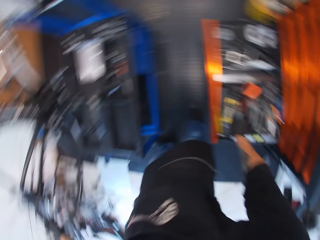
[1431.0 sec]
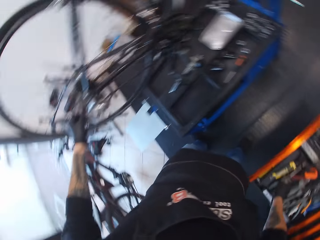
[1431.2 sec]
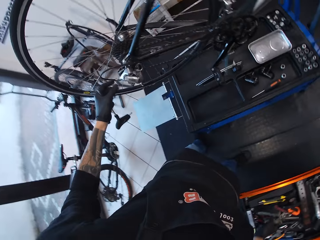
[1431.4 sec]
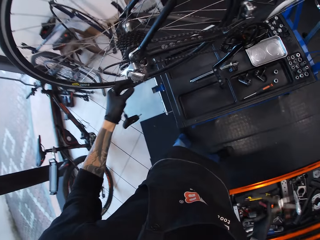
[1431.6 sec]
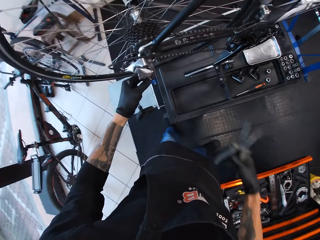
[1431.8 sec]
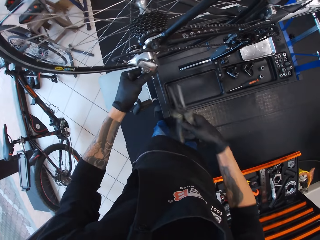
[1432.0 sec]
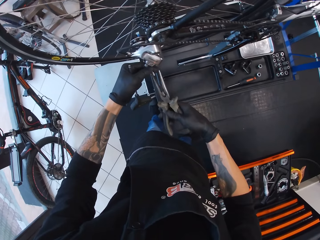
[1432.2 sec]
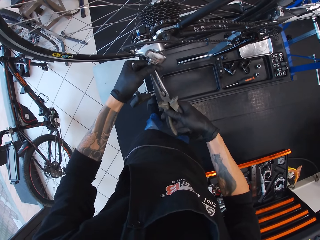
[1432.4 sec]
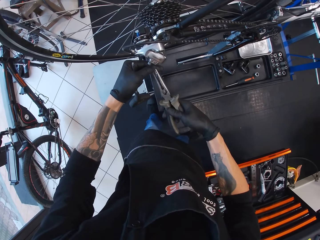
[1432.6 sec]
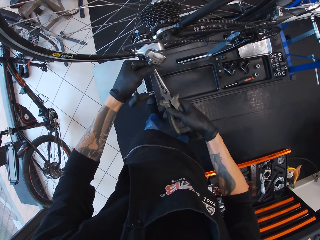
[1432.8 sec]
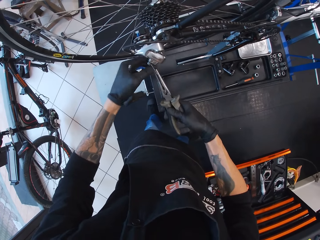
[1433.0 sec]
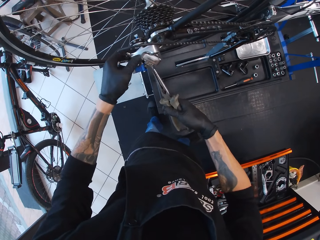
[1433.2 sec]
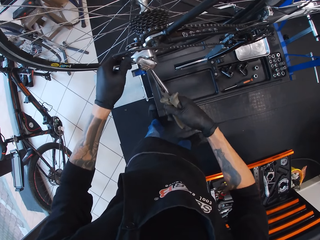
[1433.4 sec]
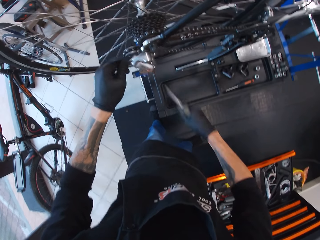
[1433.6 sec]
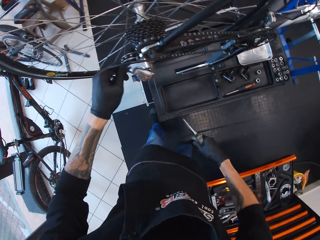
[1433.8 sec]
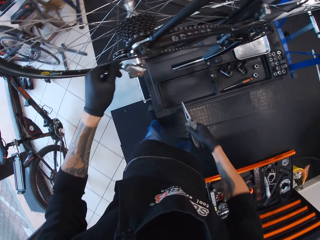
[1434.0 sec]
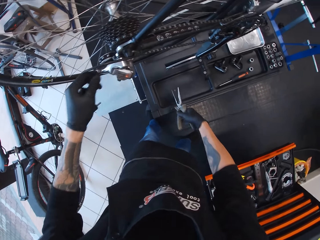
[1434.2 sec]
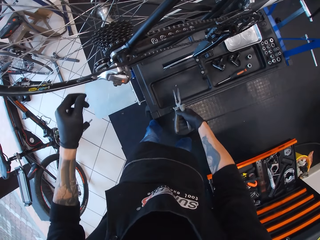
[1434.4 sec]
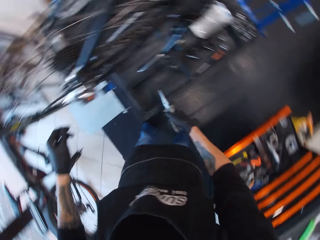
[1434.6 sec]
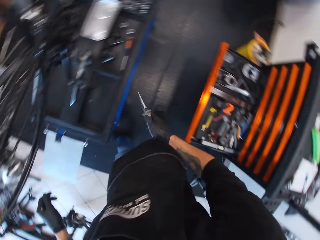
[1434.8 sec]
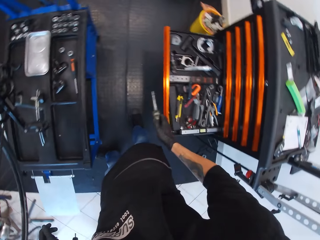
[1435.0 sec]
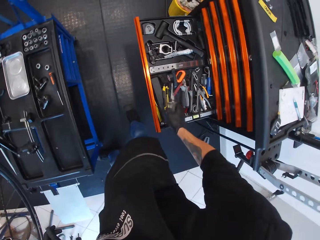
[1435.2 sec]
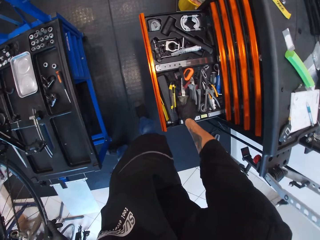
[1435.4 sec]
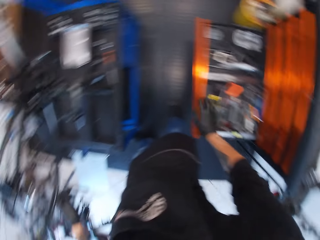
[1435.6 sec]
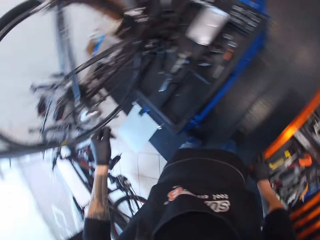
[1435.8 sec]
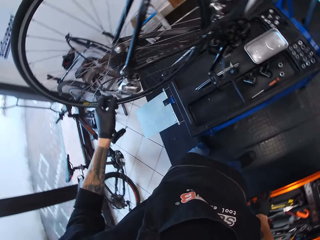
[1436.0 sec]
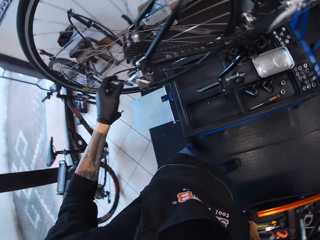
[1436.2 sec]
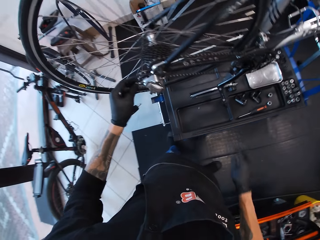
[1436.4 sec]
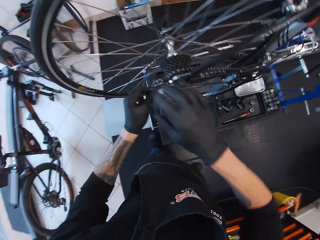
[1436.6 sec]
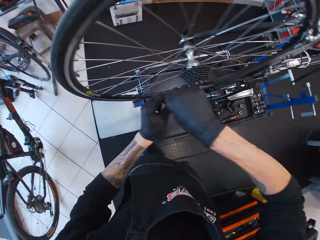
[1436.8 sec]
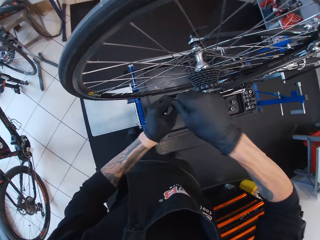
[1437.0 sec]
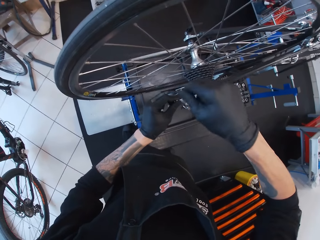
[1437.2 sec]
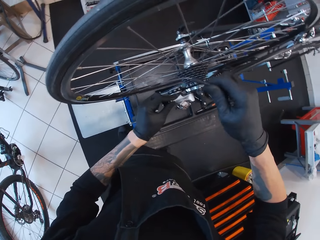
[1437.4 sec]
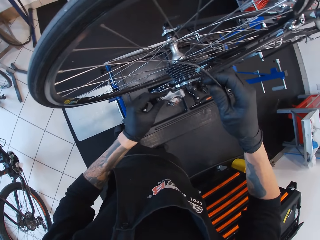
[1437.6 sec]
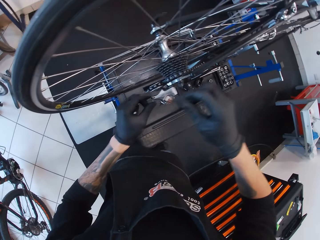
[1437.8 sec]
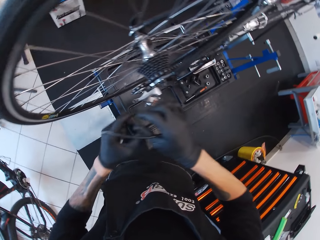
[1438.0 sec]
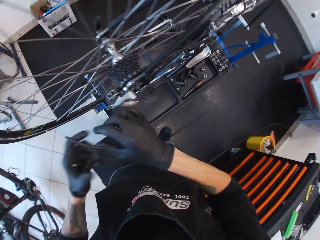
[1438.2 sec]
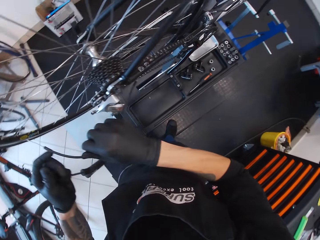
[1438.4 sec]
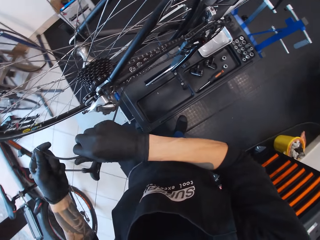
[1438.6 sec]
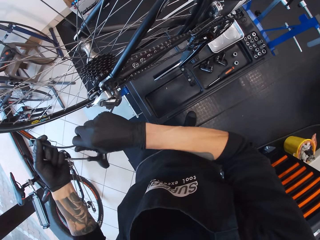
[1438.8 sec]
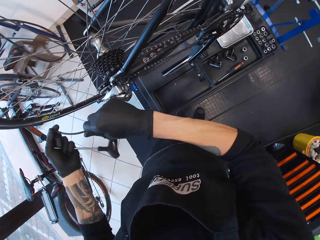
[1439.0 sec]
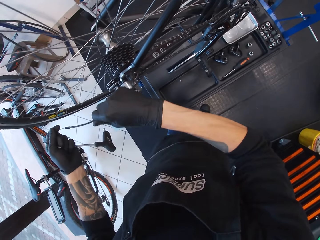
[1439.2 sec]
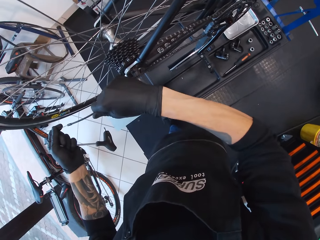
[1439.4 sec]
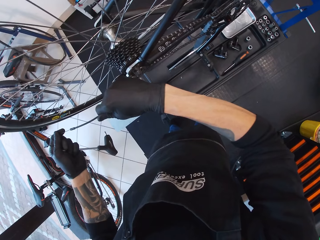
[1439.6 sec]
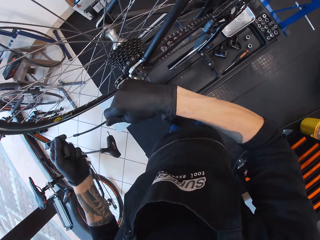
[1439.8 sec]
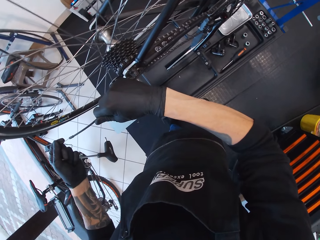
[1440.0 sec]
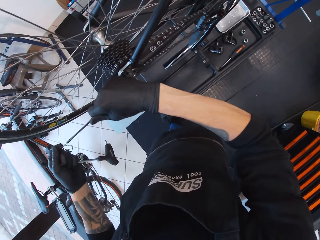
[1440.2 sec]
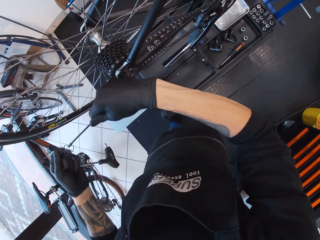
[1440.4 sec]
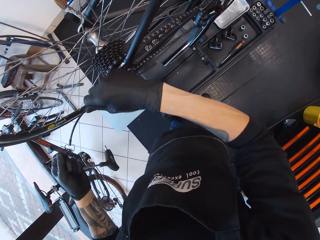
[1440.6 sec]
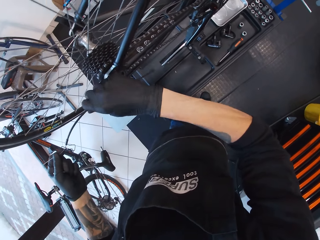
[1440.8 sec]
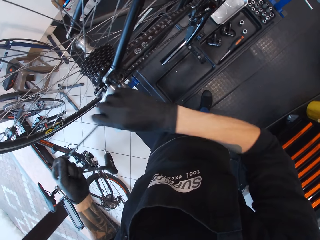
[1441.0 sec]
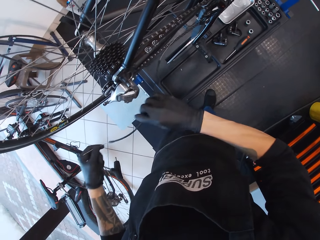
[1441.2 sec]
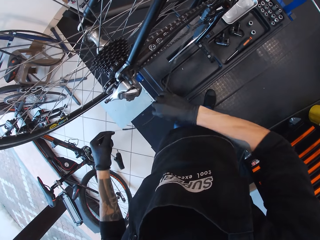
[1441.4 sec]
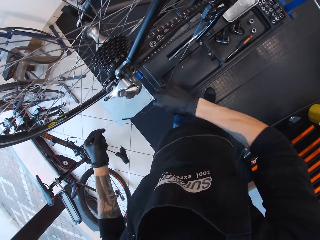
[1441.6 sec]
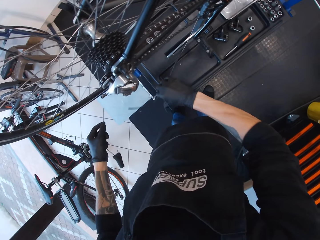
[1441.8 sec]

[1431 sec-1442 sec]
The camera wearer picks a pair of pliers from the drawer with the right hand. They cut the chain. They drop the ball in the rack. They place the pliers in the drawer. They push the drawer. They remove the wire.

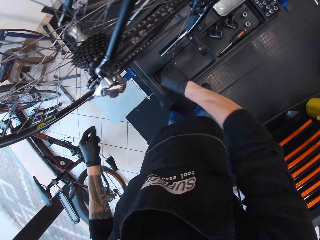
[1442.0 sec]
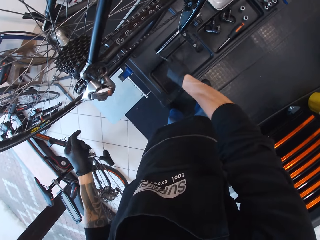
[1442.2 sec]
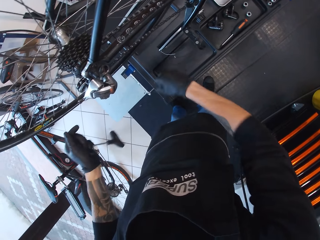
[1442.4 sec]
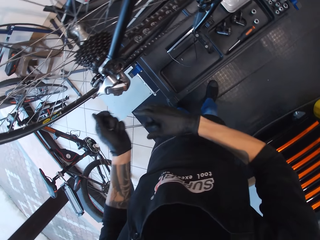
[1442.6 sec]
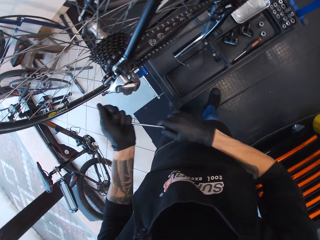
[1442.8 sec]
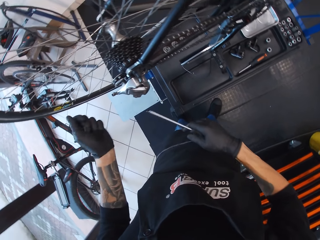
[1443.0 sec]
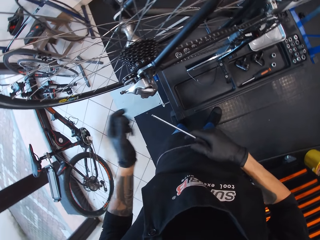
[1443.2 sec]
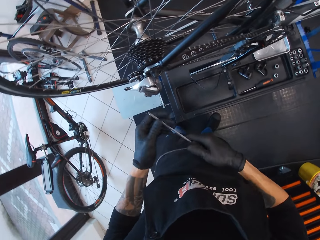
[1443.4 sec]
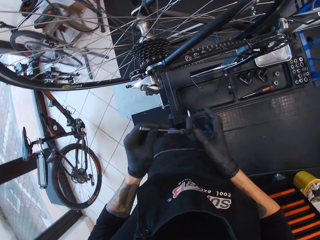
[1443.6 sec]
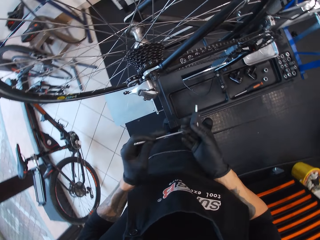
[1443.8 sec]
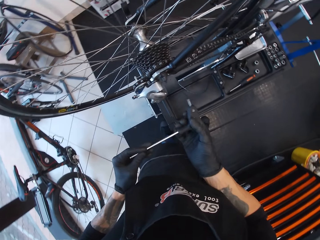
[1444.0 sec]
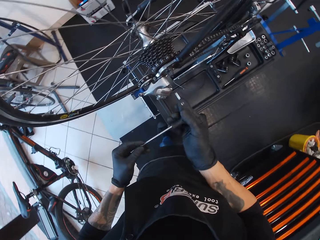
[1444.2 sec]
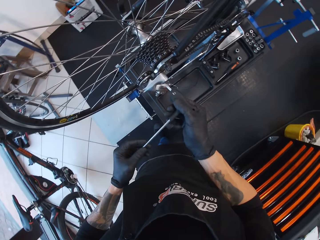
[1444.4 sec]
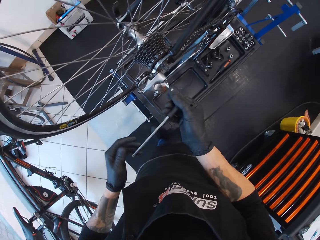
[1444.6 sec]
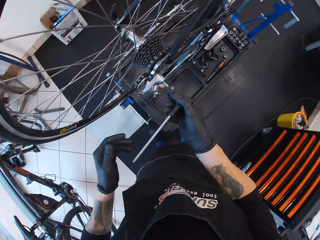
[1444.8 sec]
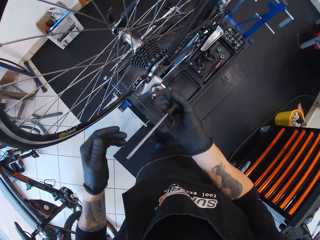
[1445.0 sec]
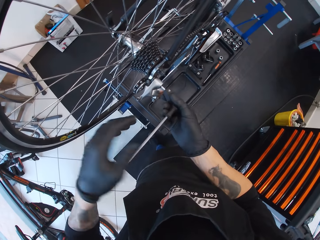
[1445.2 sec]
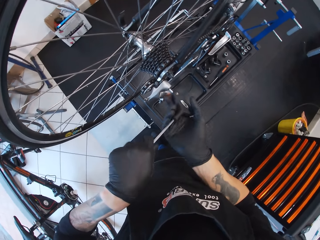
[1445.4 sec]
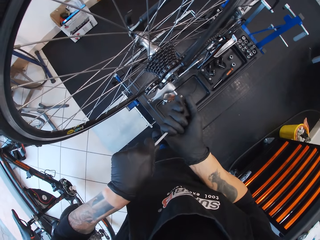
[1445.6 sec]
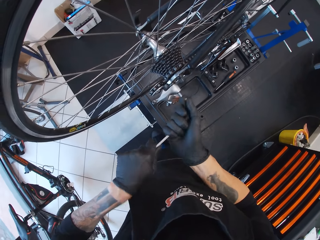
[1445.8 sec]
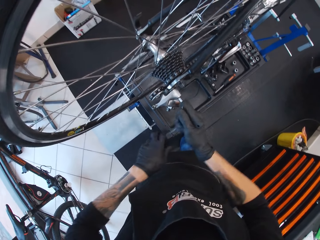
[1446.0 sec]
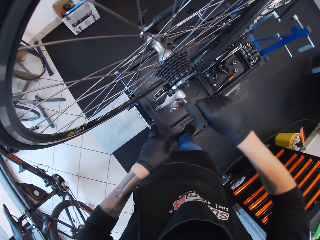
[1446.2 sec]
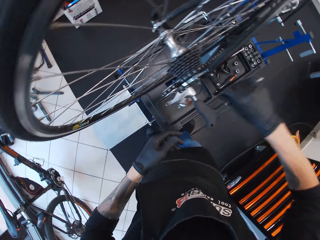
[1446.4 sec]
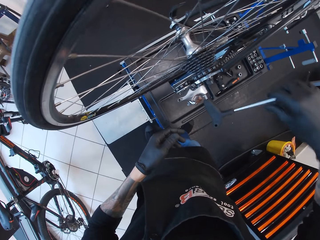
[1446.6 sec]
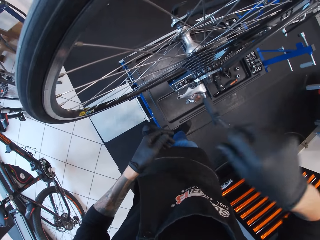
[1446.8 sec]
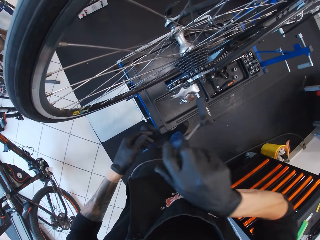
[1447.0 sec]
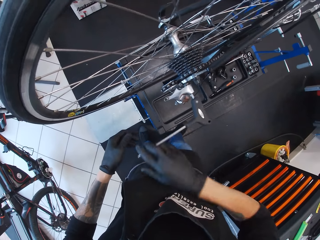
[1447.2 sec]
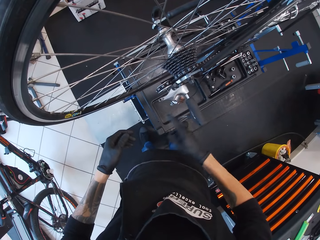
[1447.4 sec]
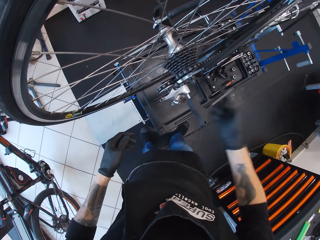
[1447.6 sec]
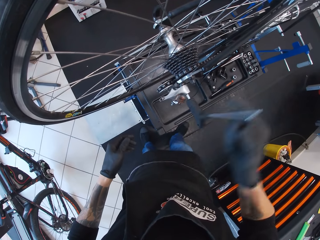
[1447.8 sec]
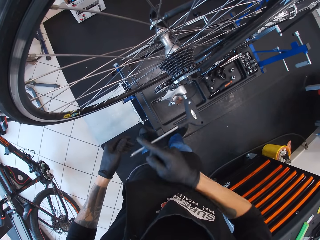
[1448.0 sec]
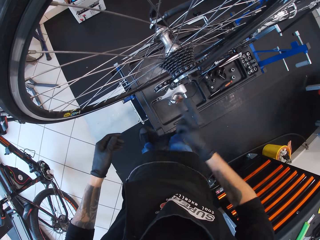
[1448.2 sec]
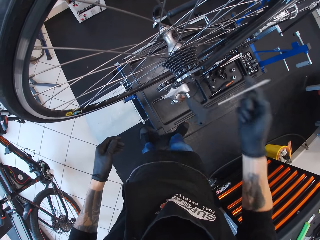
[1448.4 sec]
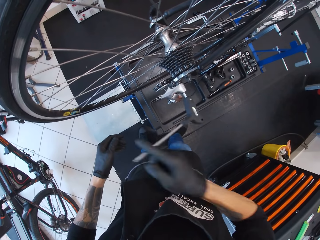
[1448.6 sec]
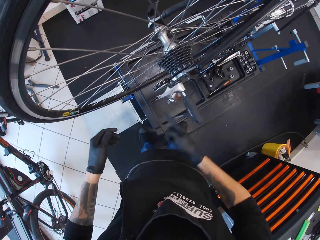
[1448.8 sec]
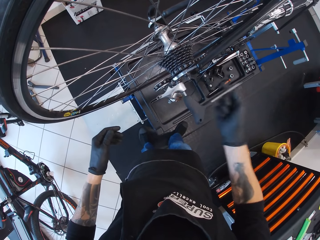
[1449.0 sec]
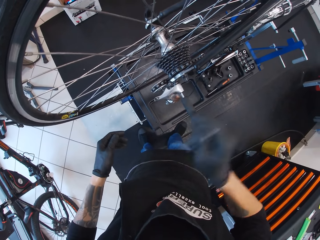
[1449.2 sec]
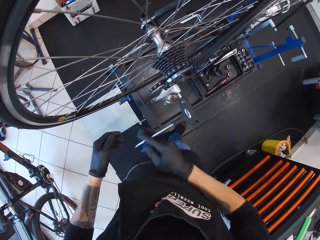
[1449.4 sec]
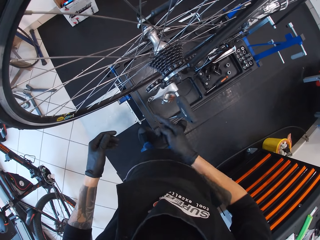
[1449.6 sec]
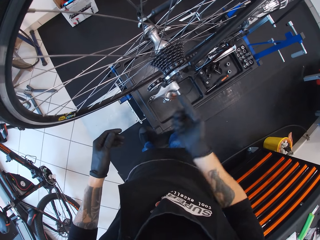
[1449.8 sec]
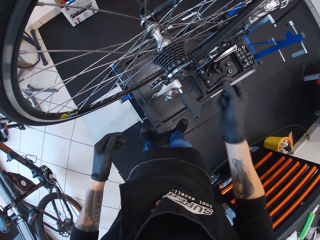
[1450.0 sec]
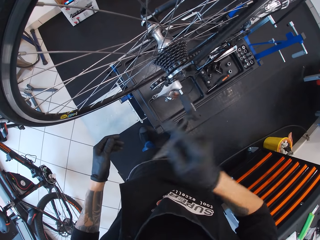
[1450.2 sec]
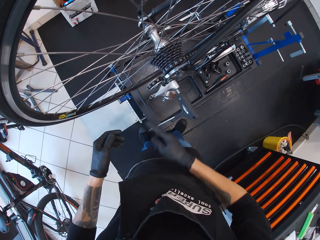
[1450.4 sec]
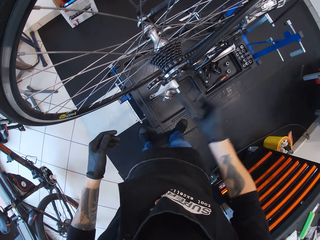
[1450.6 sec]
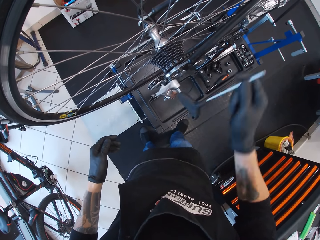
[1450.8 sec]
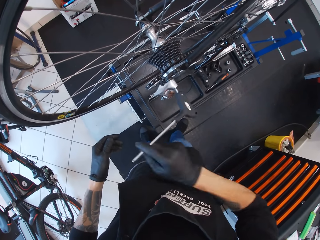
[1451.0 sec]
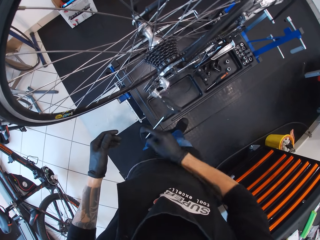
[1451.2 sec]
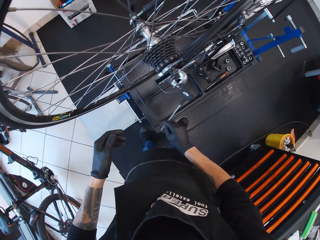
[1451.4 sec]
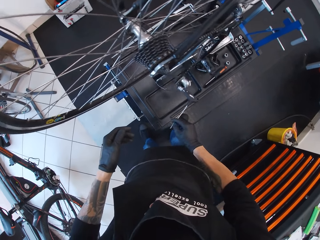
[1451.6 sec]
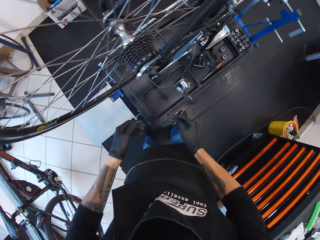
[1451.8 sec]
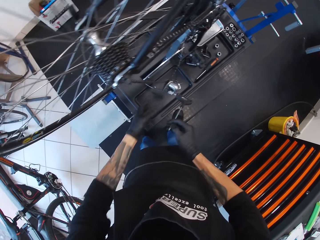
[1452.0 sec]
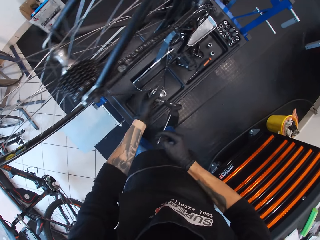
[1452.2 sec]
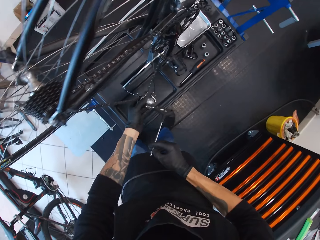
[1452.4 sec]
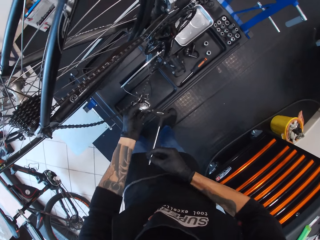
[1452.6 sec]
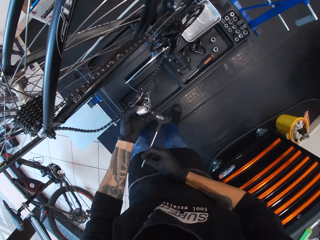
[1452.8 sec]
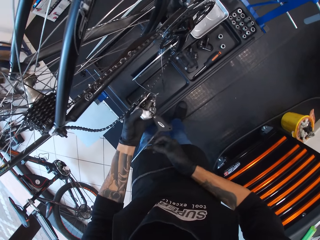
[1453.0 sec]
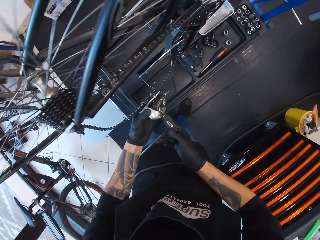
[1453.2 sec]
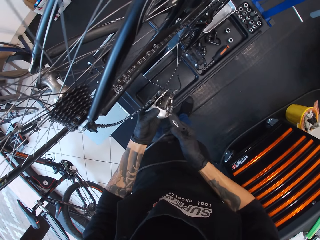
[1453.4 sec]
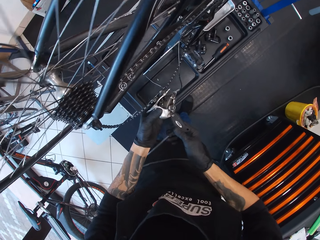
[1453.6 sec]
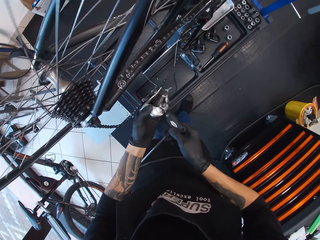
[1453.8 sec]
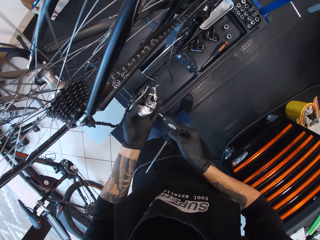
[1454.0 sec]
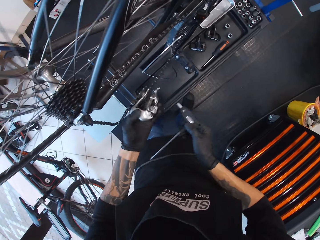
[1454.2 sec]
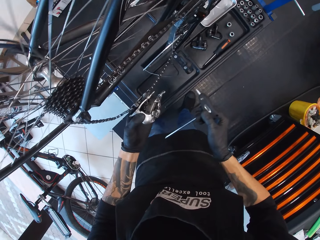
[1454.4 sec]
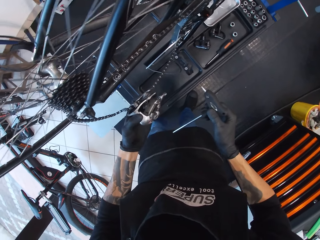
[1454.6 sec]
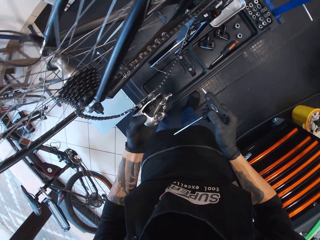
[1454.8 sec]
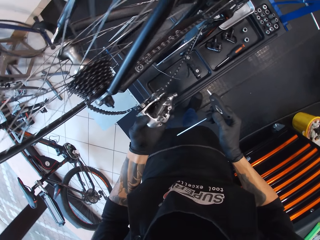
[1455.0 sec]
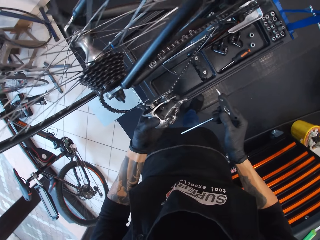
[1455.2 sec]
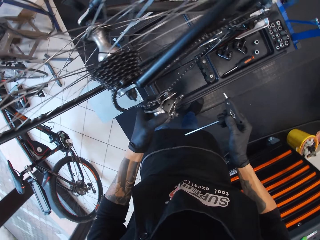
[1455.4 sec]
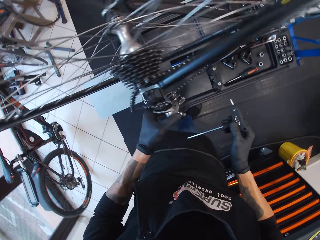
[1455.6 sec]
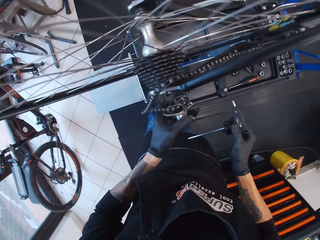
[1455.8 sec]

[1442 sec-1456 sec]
The camera wearer adjusts the hex key wrench on the hand. They loosen the bottom bracket. They open the gear box with the wrench in the right hand. They hold the bottom bracket.
